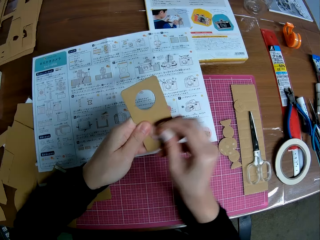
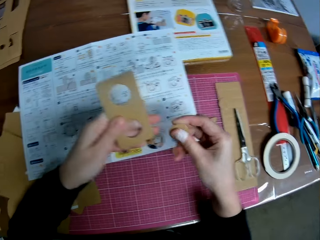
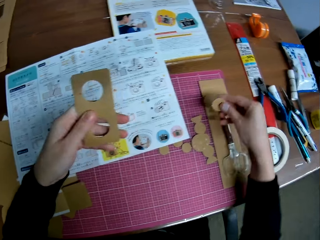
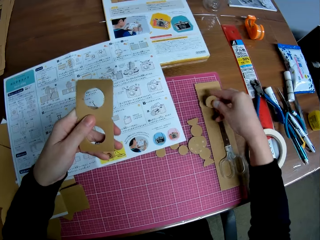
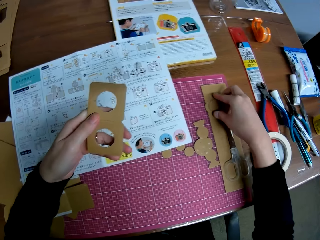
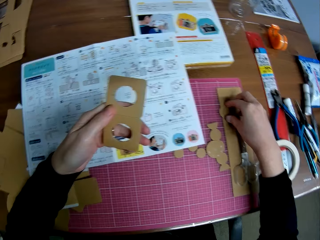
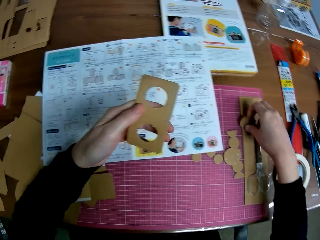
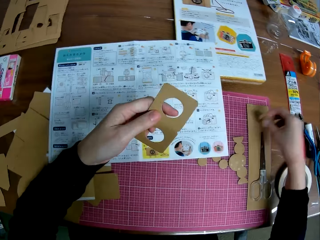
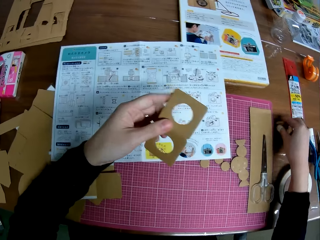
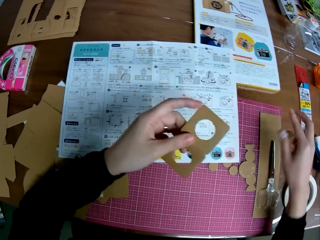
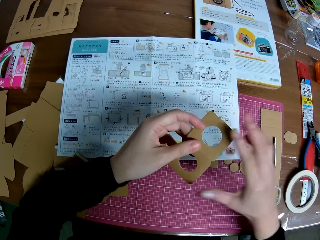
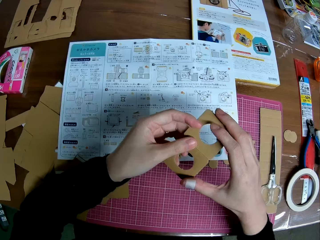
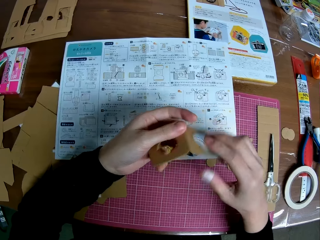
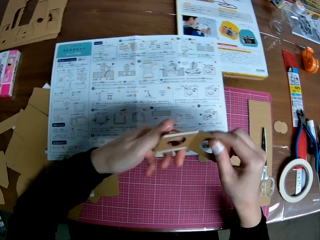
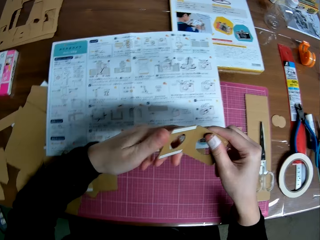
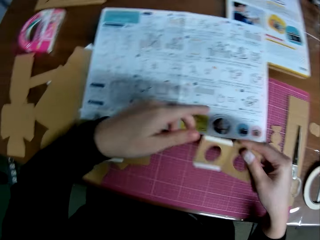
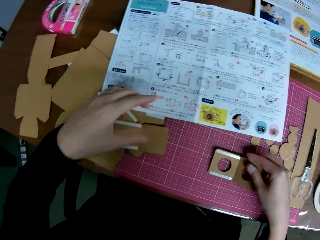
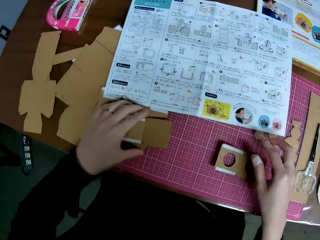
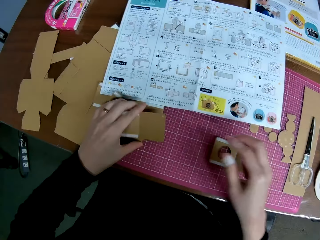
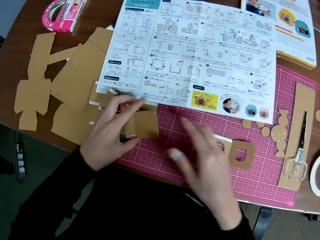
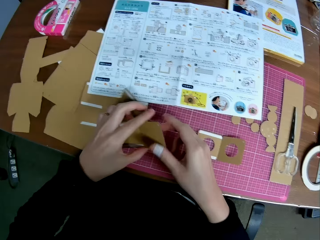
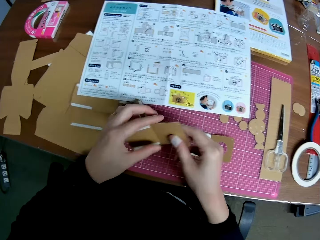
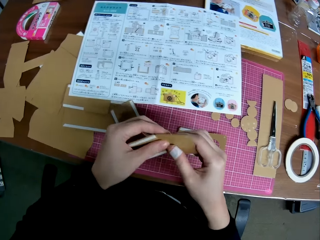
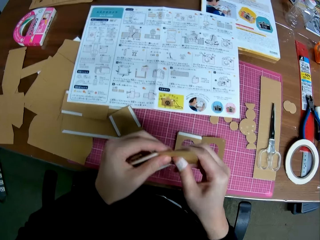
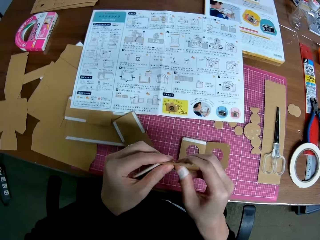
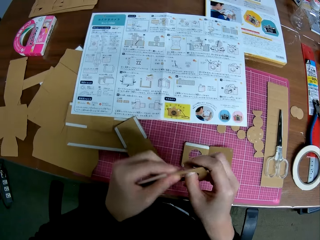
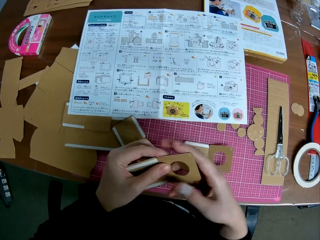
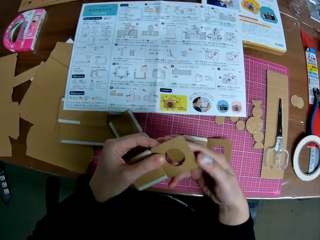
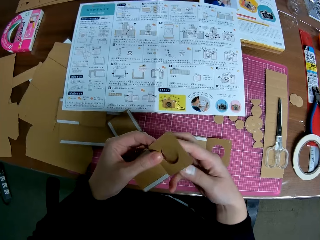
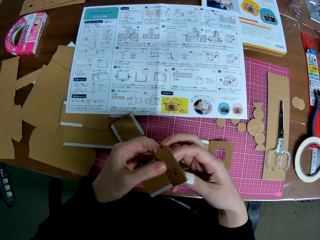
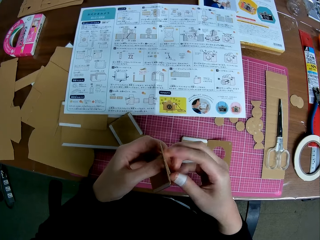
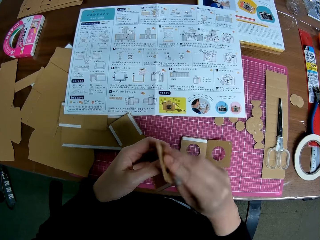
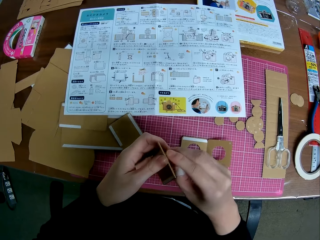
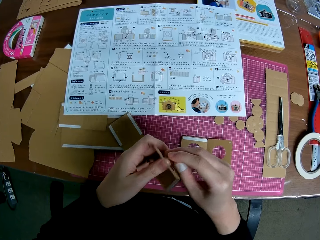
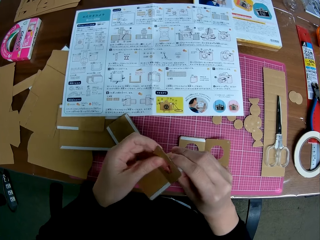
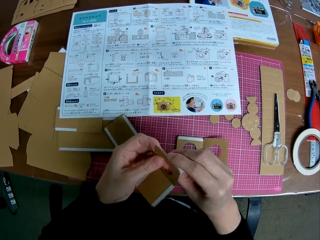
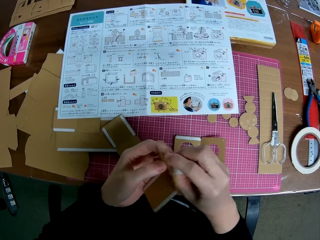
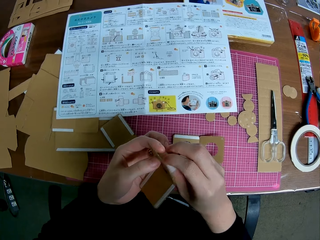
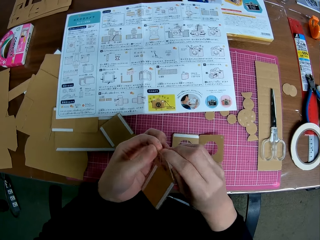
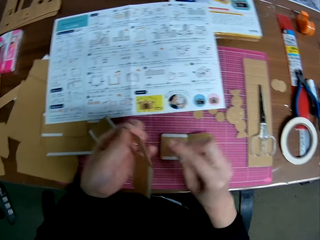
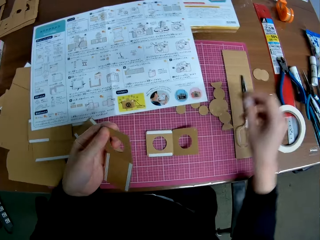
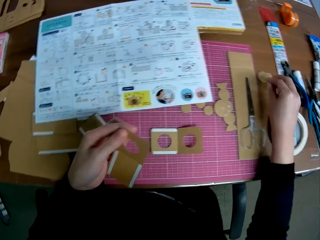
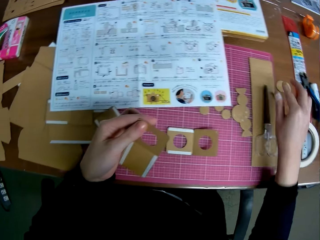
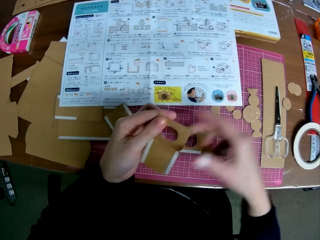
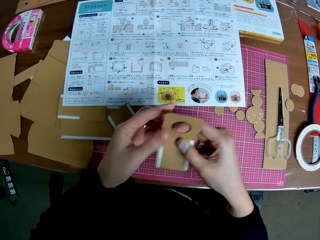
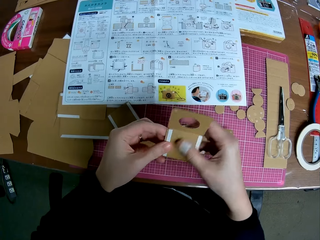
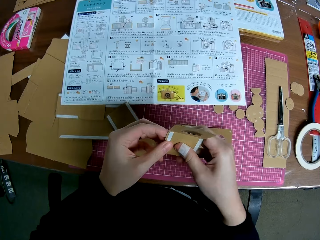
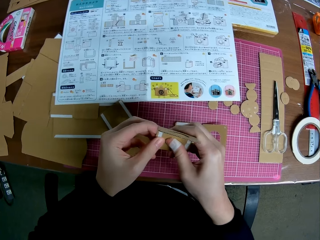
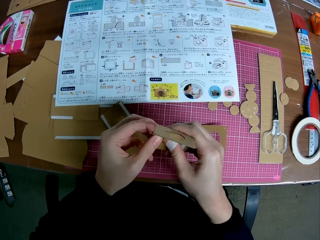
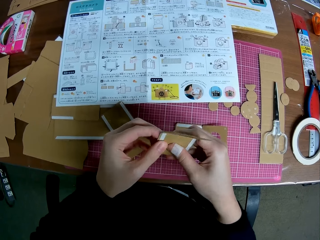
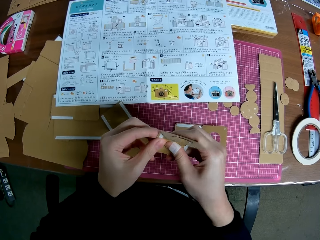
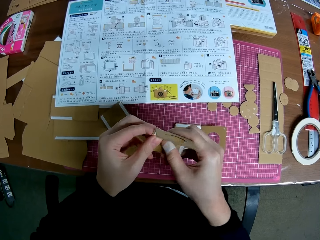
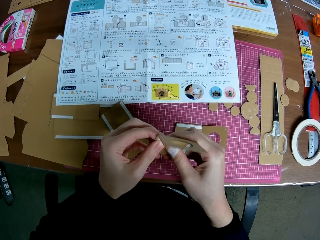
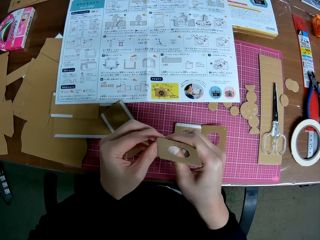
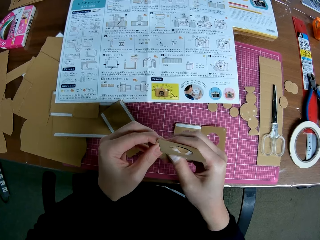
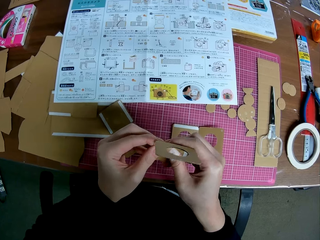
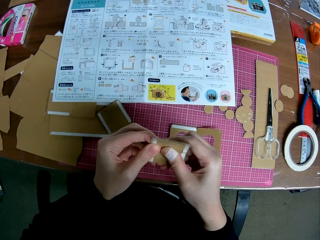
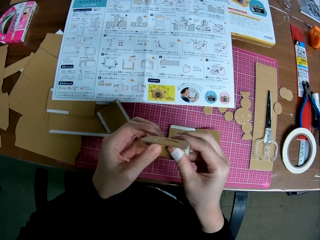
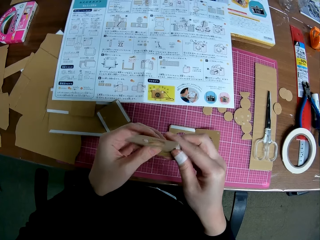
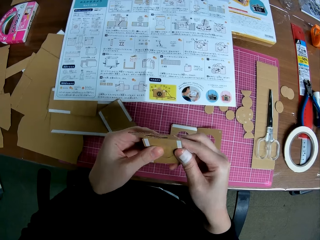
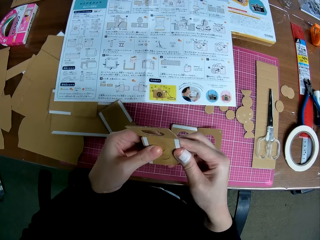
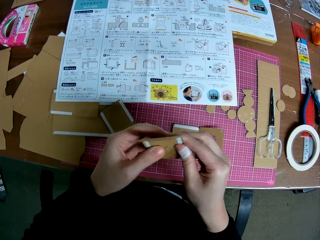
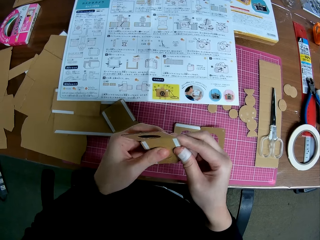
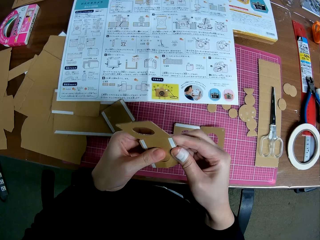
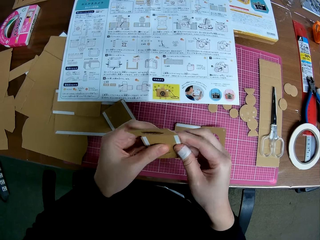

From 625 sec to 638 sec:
The camera wearer drops the round shape on the table with his right hand. He drops the taped carved shape on the table with his right hand. He picks another taped carved shape with his left hand. He removes a round shape from the taped carved shape with both hands. He drops the round carved shape on the table with his right hand. He removes another round shape from the taped carved shape with both hands.

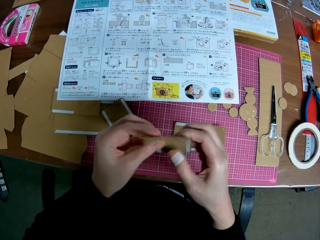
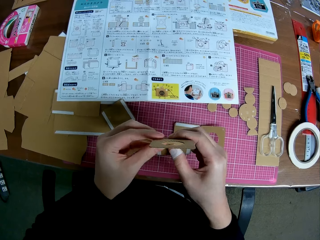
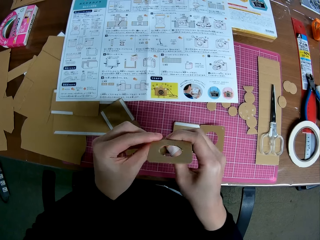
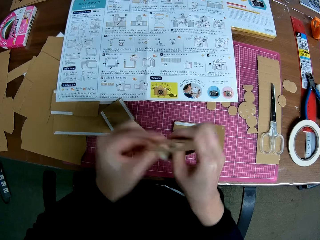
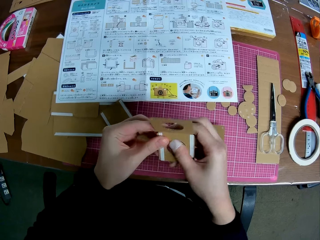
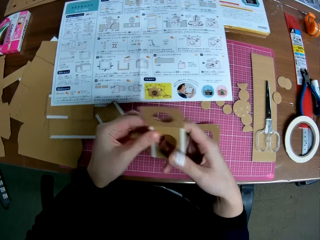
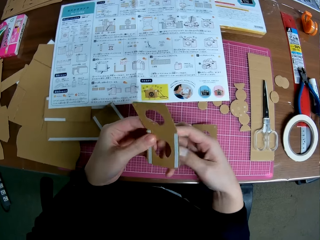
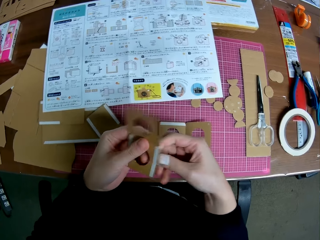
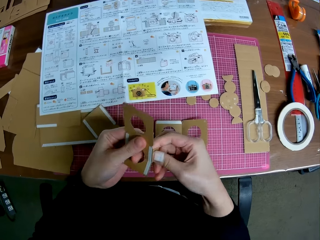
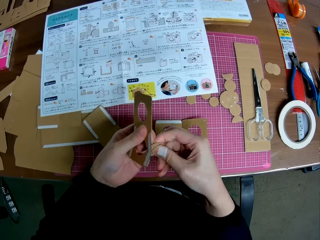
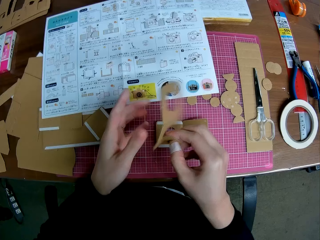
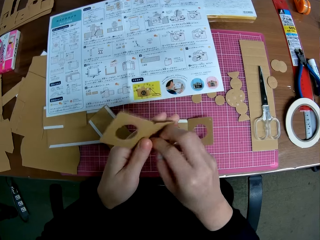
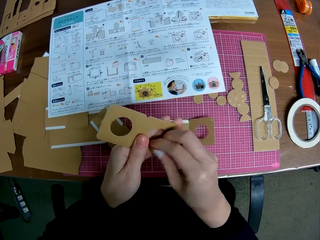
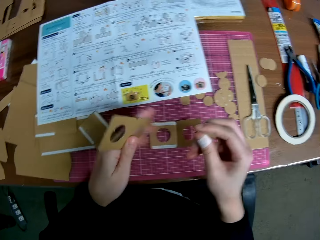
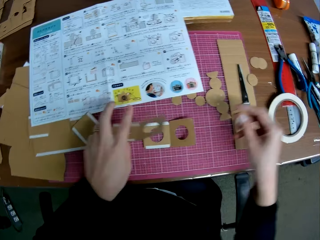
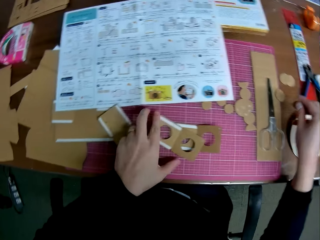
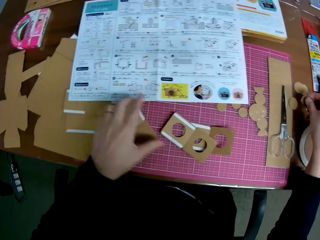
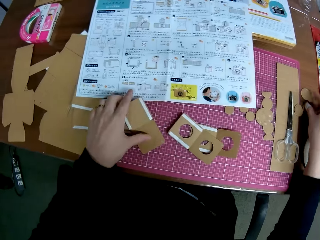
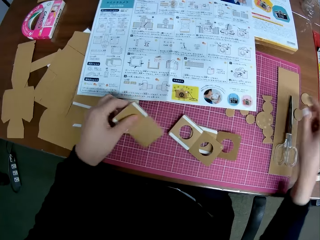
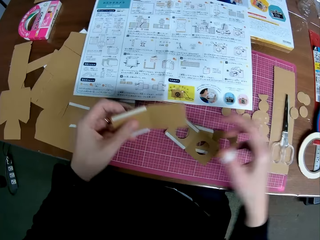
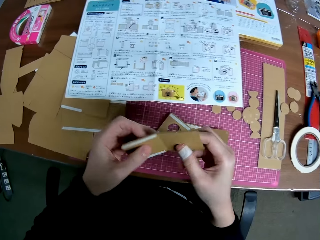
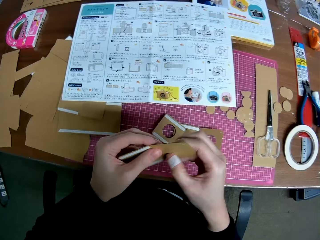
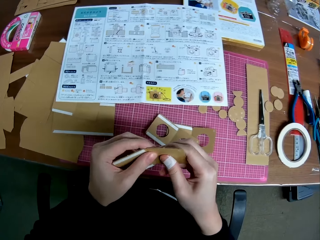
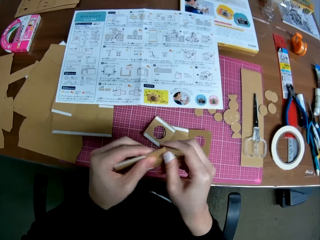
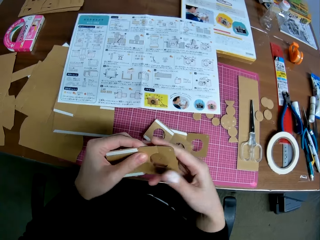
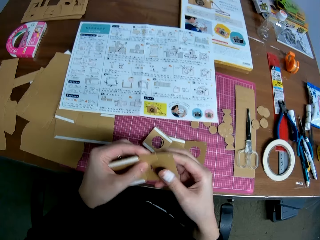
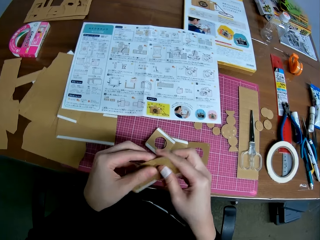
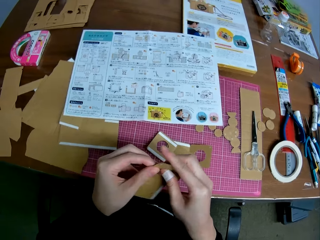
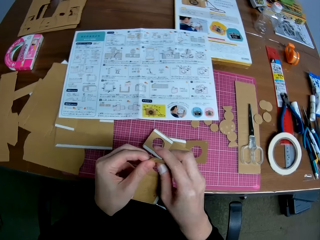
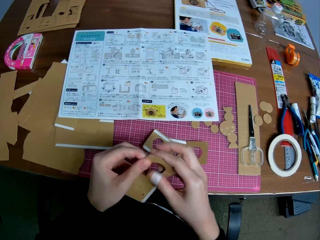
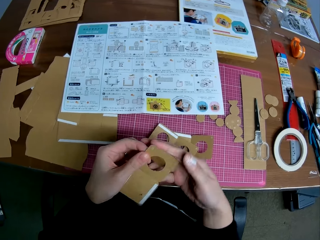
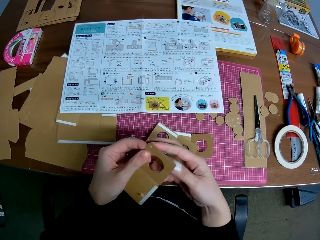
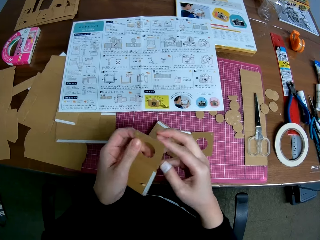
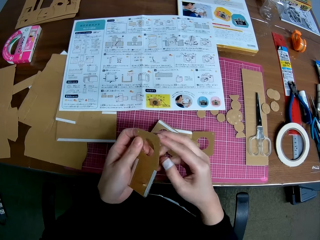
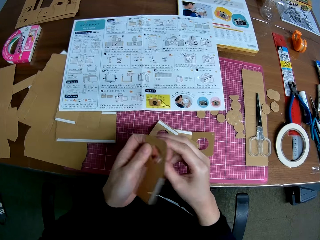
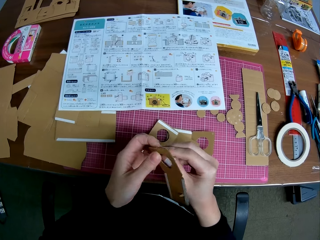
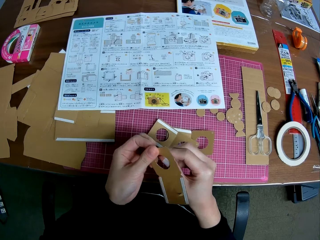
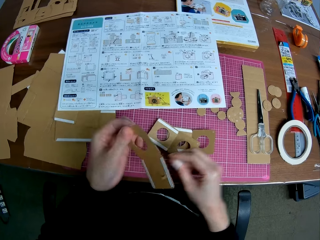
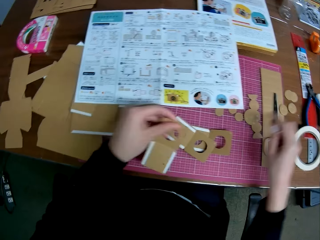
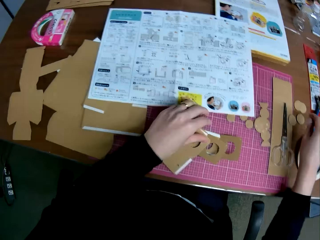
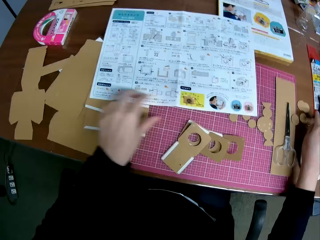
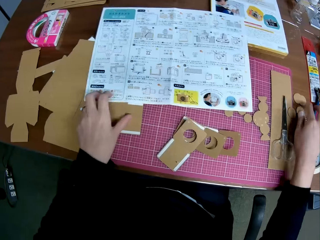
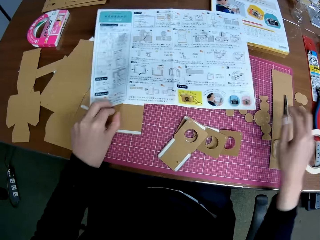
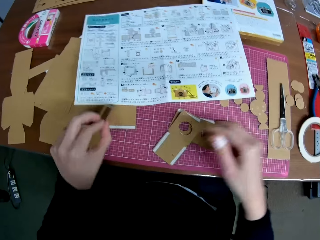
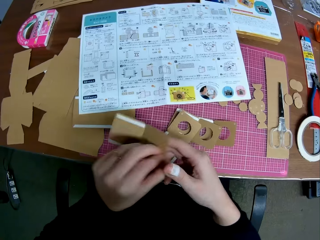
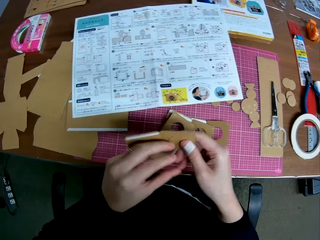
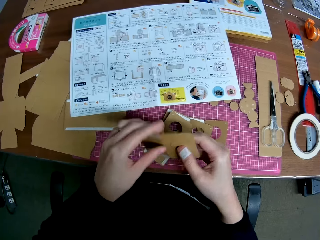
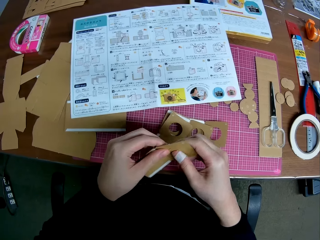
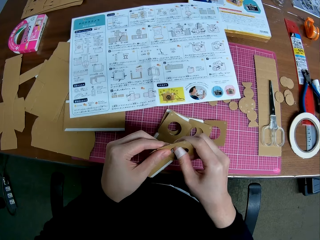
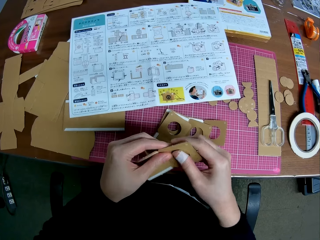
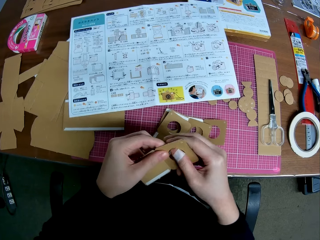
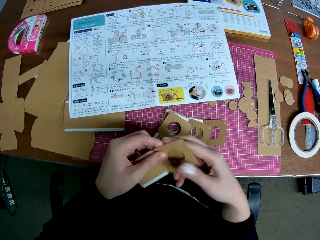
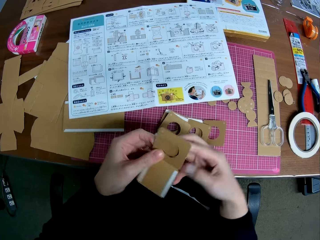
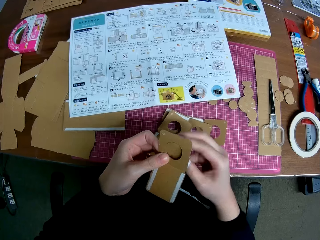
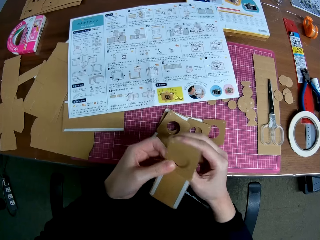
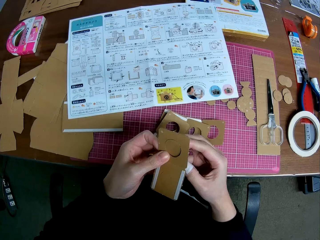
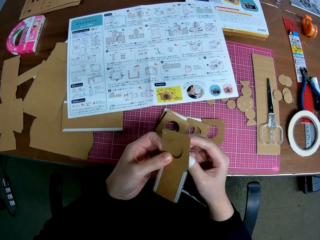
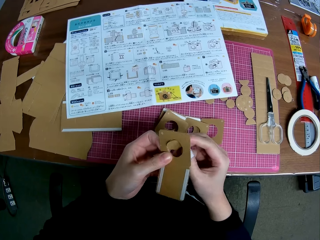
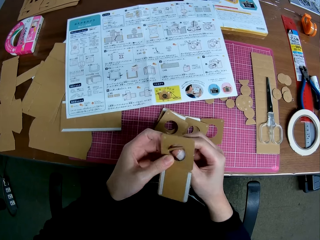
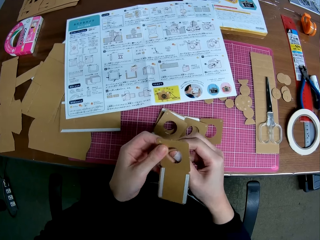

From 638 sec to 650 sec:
The camera wearer drops the taped carved shape on the table with his left hand. He drops the round shape on the table with his right hand. He picks another taped carved shape with his left hand. He removes a round shape from the taped carved shape with both hands. He drops the taped carved shape on the table with his left hand. He drops the round shape on the table with his right hand. He picks another taped carved shape with his left hand. He removes a round shape from the taped carved shape with both hands.
